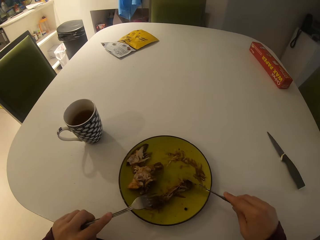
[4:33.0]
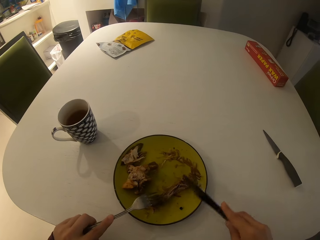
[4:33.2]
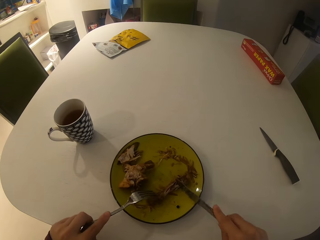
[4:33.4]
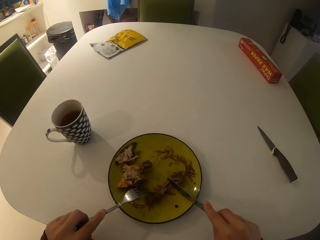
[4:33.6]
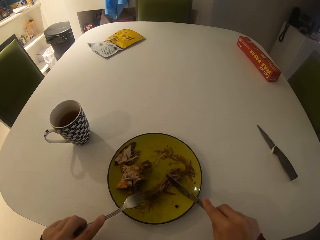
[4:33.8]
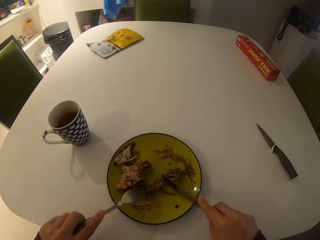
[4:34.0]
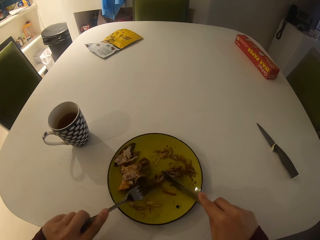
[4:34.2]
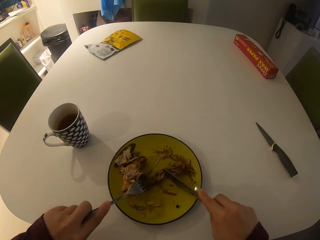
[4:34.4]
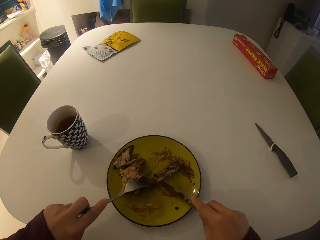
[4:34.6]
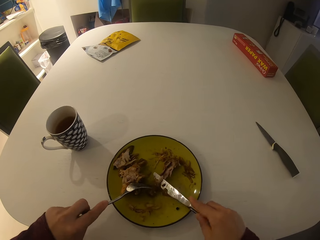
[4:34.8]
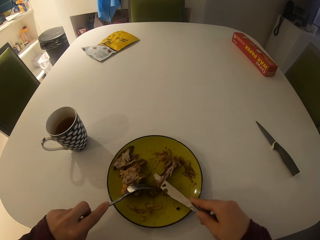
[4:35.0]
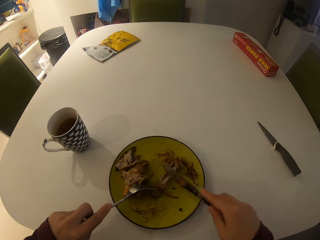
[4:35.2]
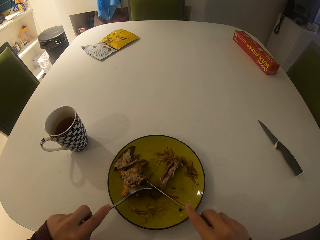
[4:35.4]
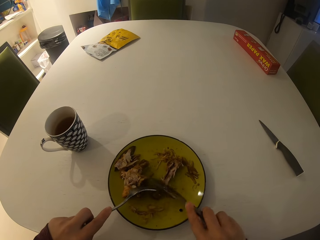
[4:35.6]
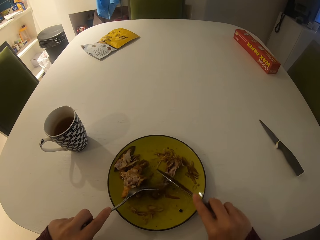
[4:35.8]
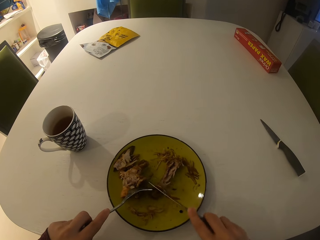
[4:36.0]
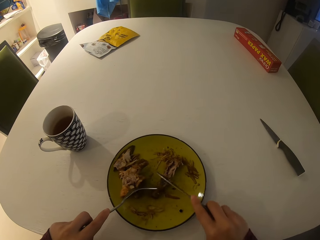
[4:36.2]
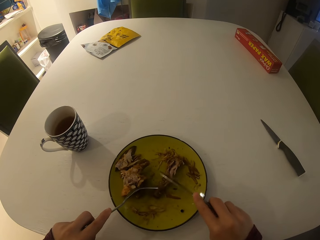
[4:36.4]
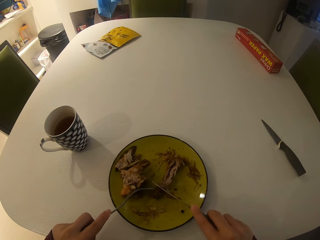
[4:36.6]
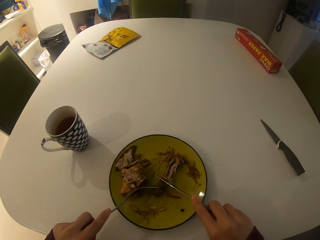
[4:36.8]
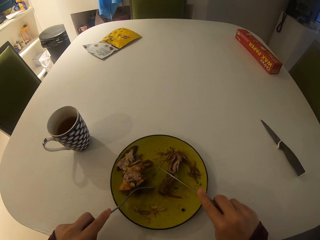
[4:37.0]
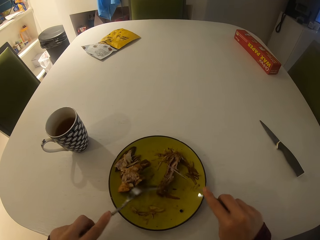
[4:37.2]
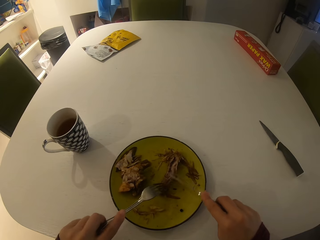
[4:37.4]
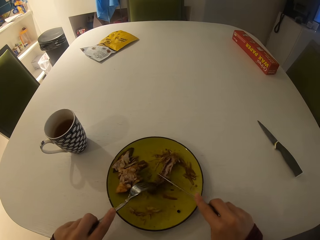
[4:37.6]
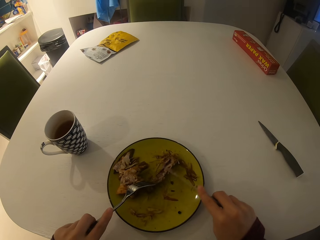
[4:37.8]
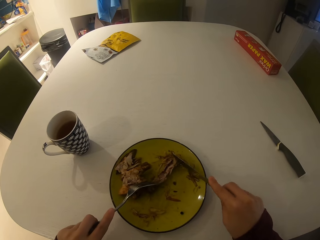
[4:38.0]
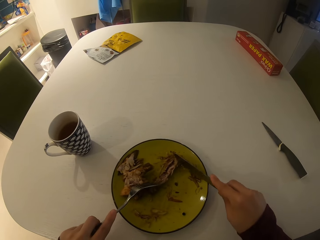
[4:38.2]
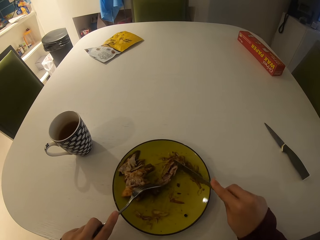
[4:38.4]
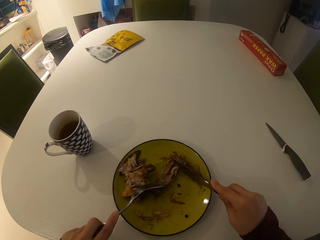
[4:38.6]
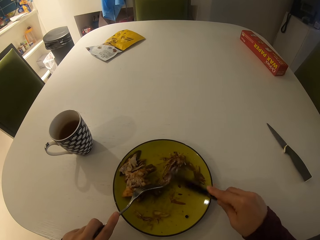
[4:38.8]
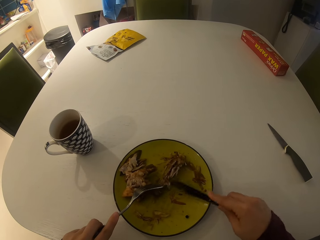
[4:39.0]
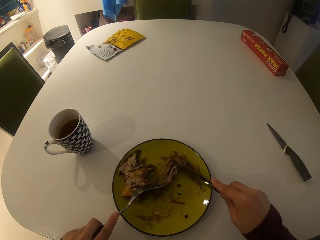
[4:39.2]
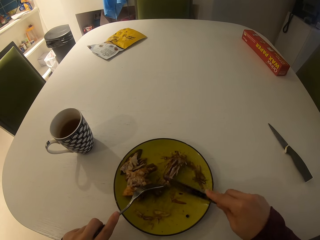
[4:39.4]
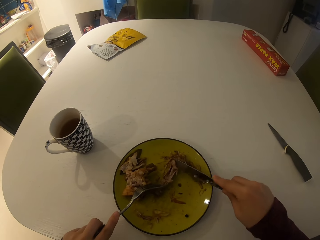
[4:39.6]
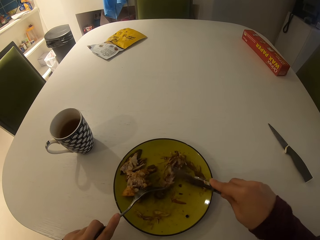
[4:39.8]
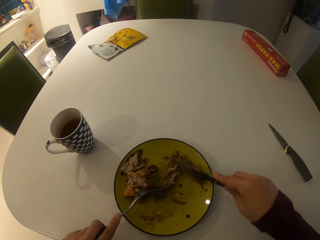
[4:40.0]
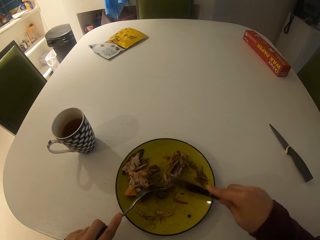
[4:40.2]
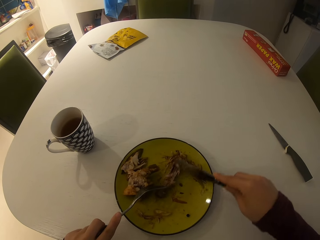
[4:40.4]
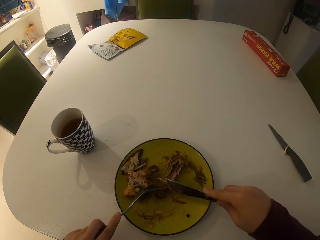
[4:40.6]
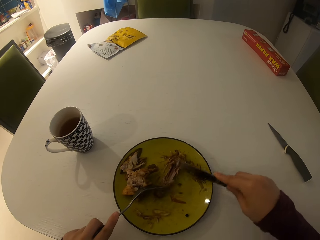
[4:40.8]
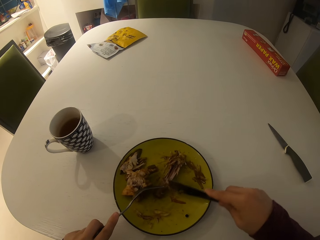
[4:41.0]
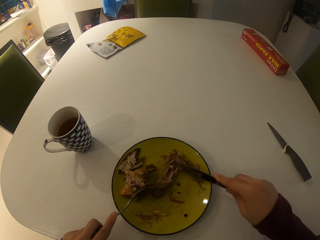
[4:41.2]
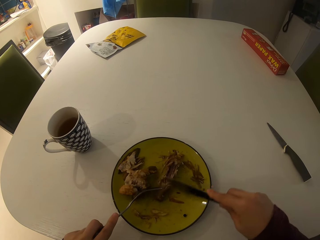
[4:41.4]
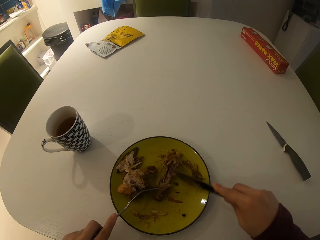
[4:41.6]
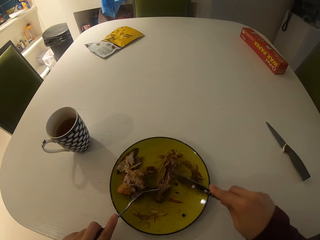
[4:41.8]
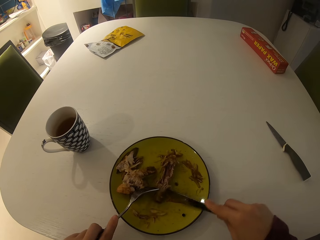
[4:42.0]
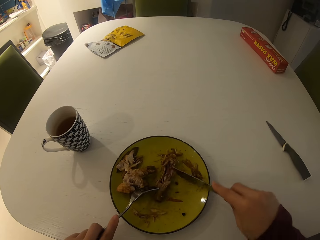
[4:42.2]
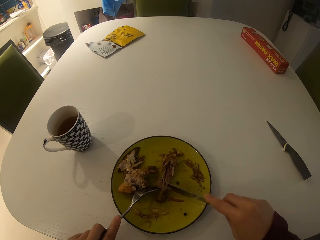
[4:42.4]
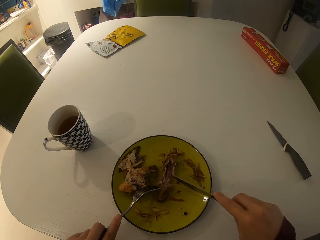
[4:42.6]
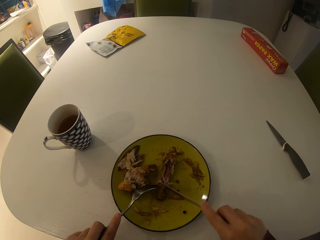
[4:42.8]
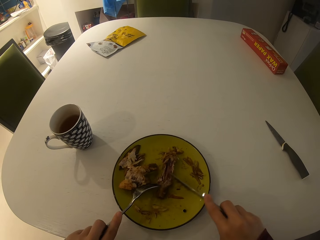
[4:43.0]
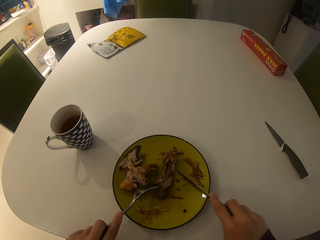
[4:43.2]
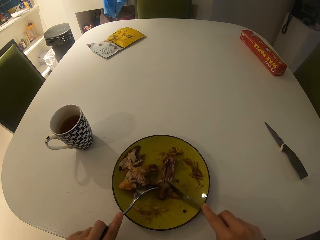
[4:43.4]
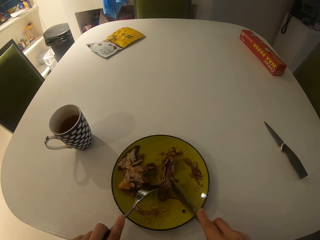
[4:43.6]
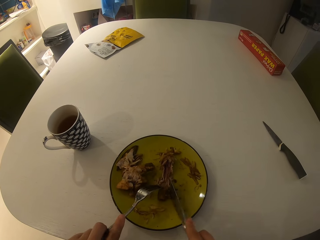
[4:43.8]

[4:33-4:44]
The camera wearer gathers the food.

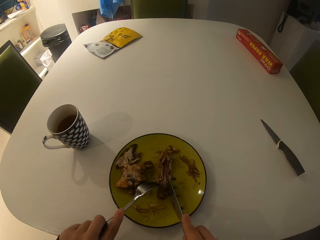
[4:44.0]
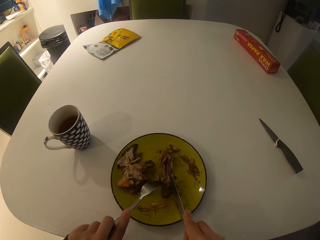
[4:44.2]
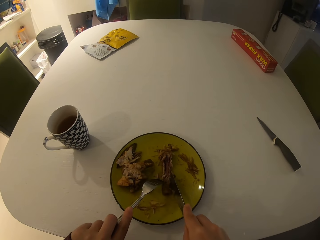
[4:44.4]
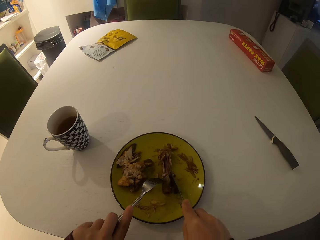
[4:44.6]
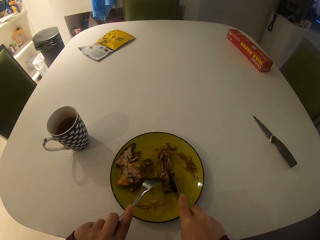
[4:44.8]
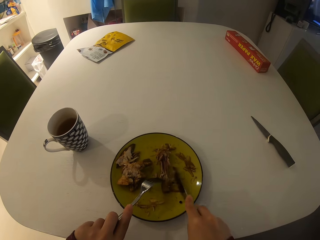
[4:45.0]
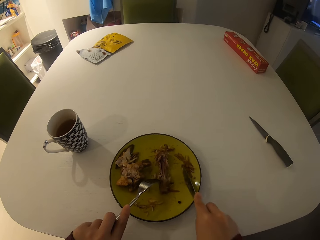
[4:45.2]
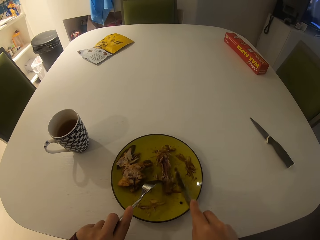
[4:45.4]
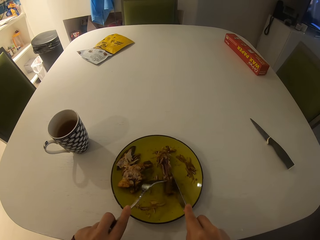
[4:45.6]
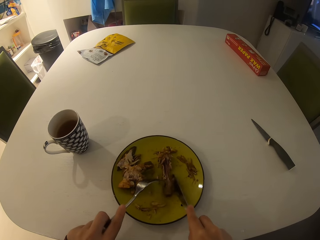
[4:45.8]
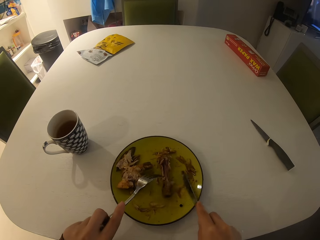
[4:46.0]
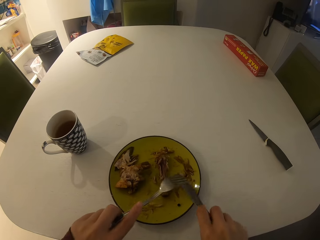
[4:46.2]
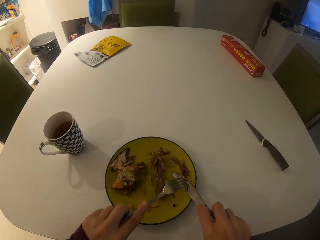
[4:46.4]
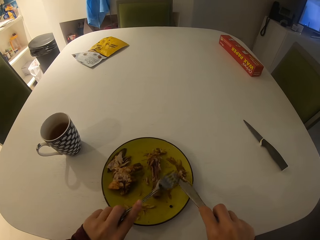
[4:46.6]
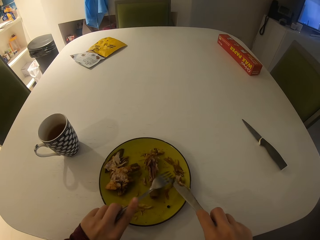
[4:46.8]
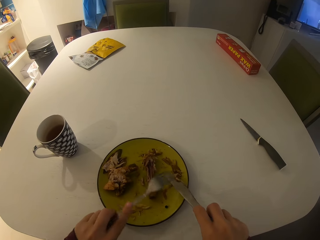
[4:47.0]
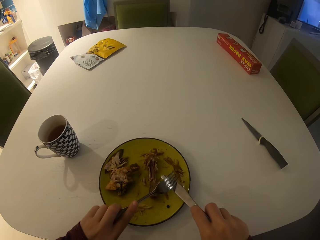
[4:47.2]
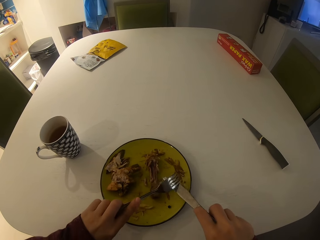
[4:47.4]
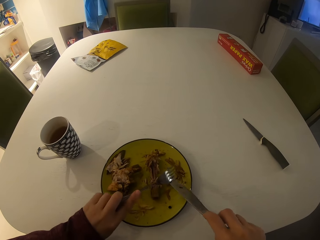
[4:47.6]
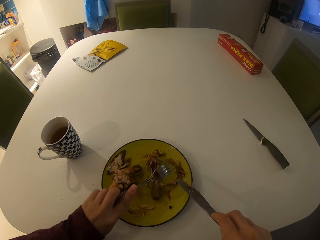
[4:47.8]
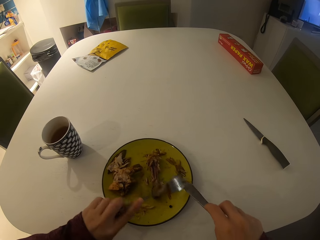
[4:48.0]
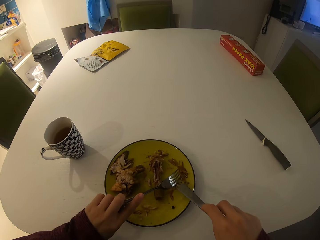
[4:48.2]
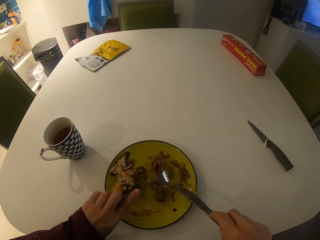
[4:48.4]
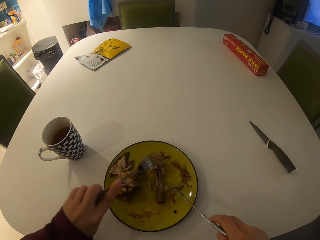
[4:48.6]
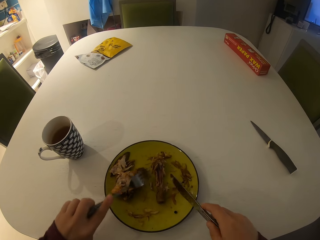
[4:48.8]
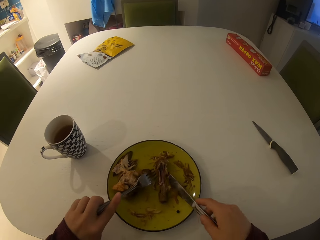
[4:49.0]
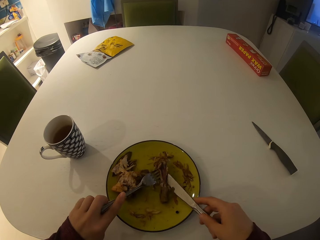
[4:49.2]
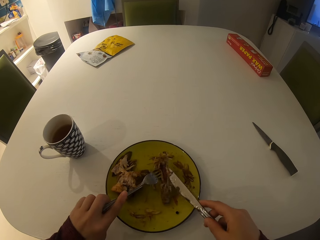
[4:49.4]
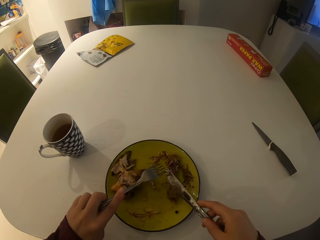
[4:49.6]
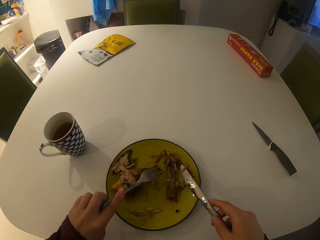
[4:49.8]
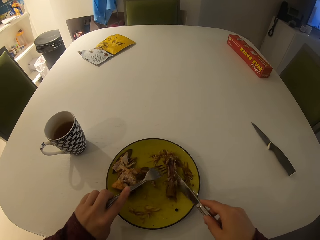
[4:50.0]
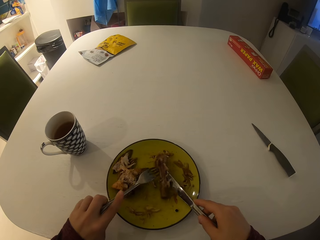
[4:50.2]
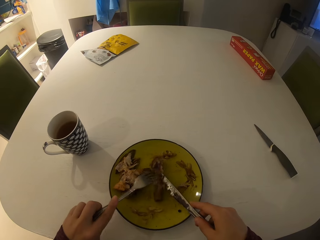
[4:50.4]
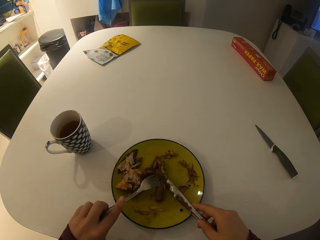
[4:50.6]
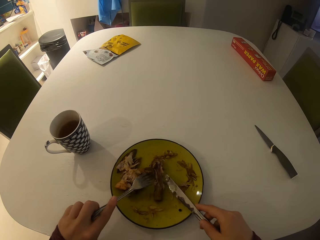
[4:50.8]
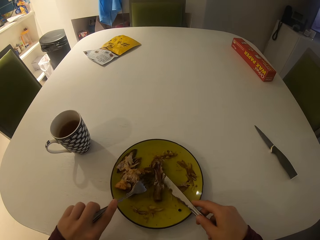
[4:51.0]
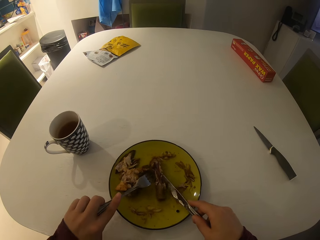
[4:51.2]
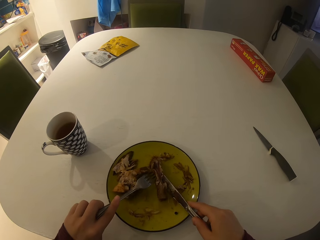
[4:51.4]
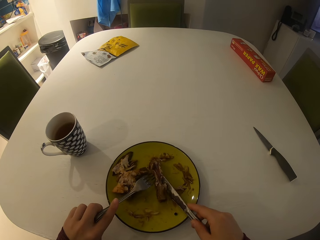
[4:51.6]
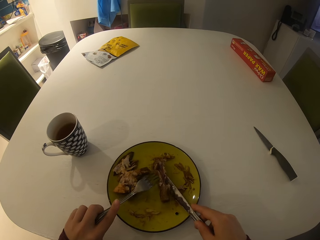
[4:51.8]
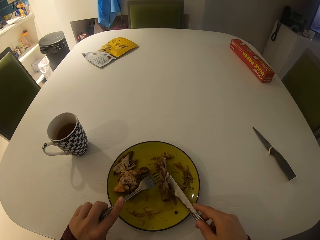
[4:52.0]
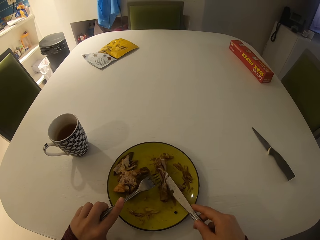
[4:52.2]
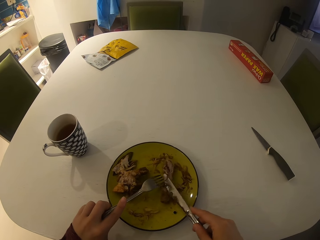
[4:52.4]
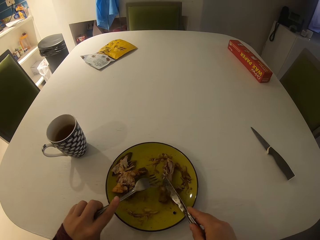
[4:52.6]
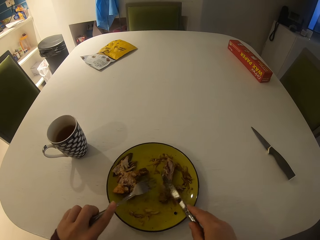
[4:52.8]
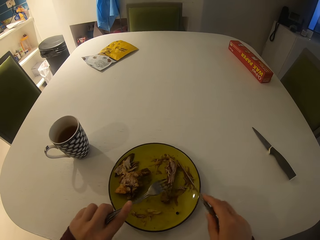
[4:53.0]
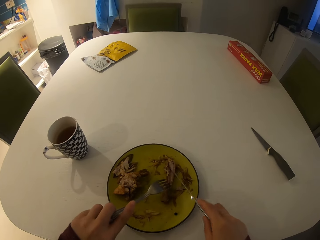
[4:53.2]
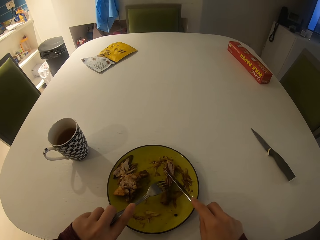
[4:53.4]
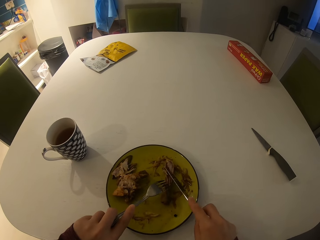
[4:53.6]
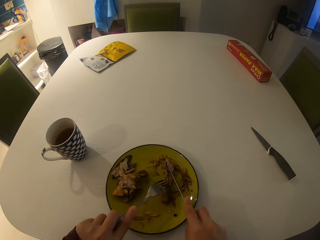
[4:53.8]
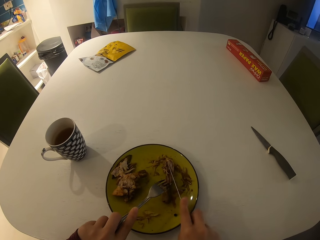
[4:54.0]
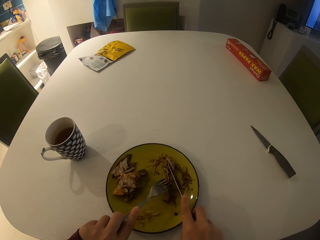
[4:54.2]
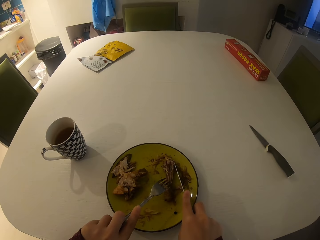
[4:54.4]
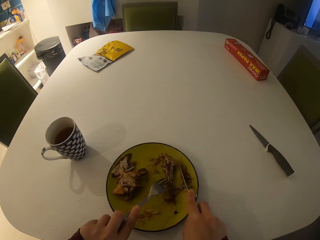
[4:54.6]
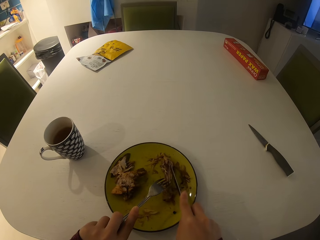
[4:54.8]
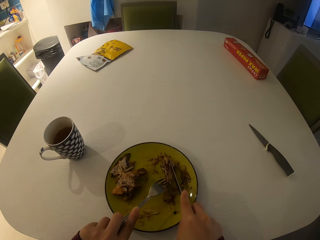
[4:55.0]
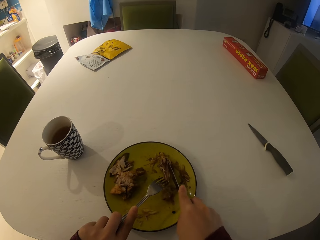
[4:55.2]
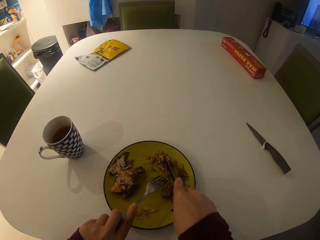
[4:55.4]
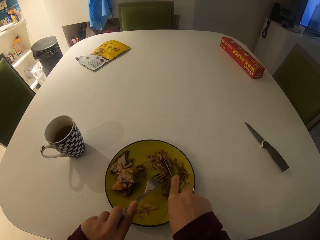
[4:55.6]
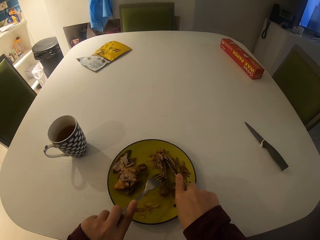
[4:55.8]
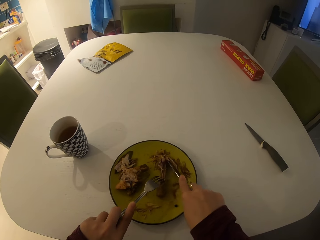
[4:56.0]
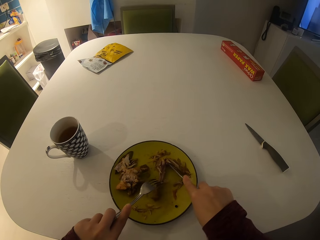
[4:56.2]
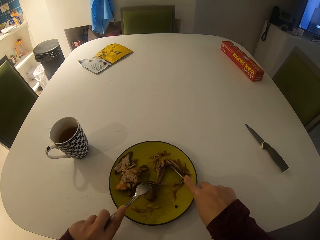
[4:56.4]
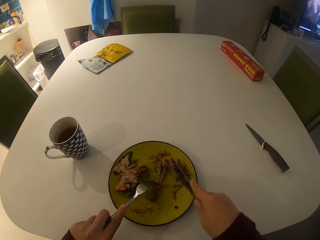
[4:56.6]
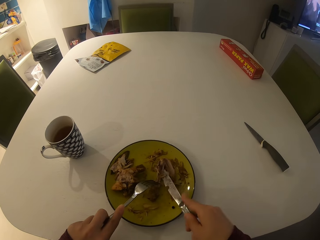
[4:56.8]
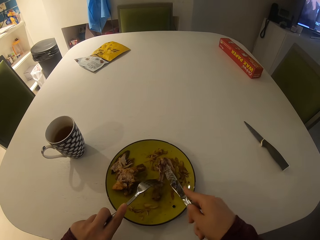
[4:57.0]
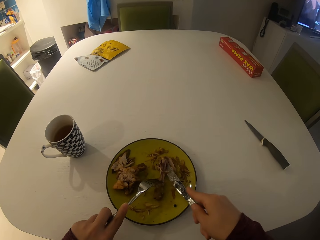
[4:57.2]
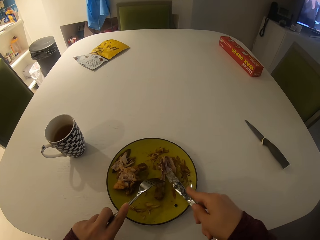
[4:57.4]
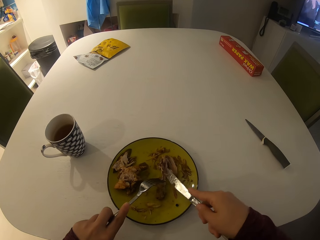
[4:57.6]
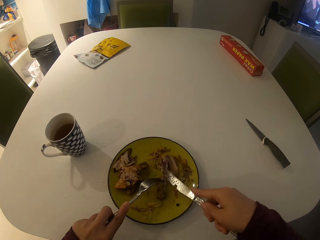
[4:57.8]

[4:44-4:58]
The camera wearer removes meat on the table knife with the fork. They cut the meat on the bone with the table knife.
